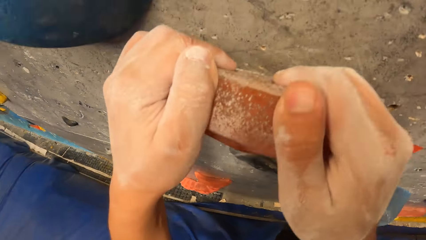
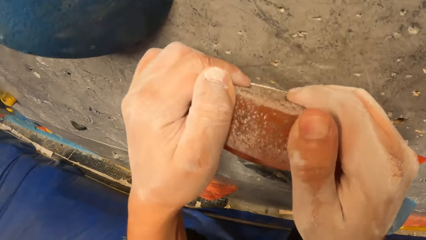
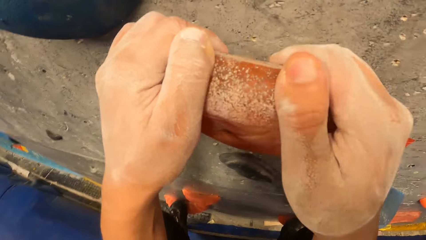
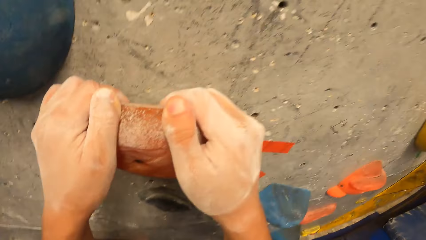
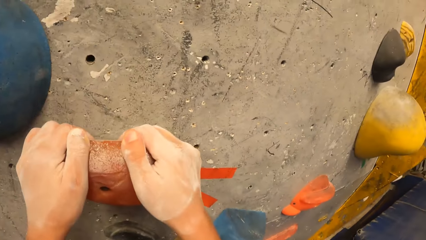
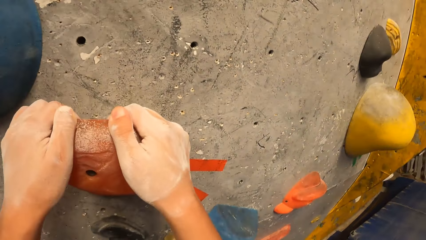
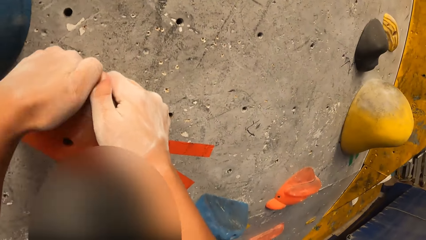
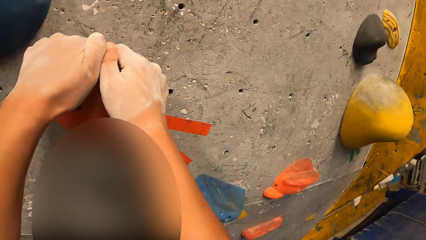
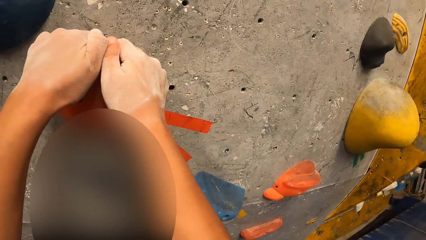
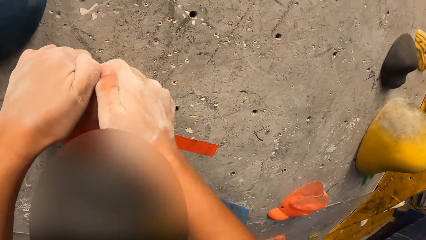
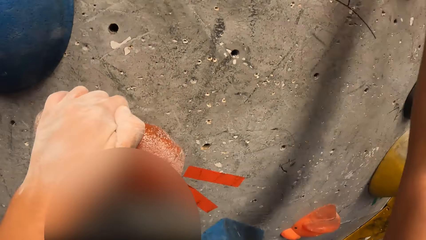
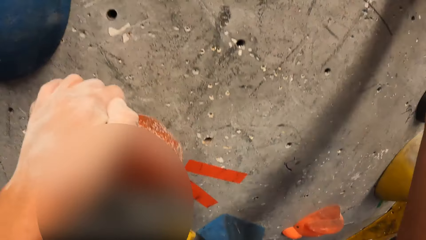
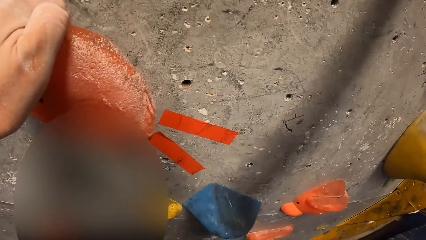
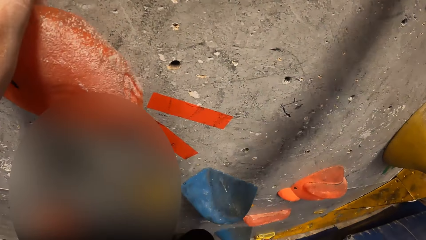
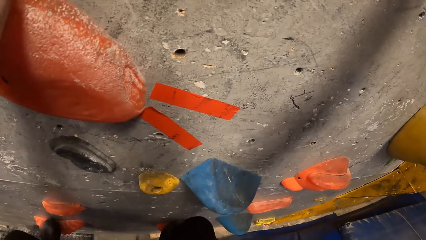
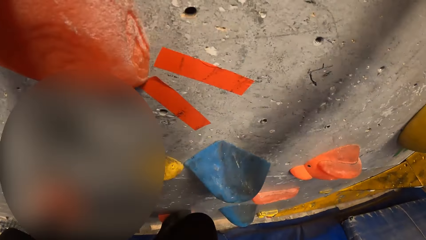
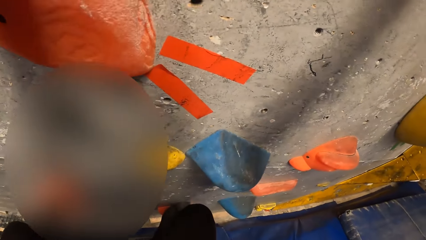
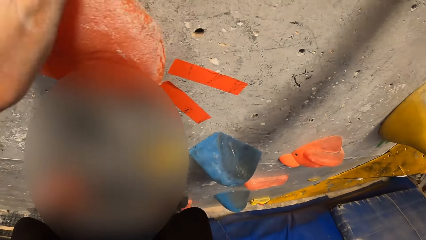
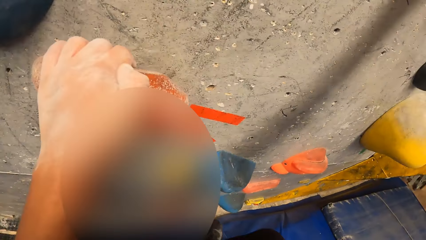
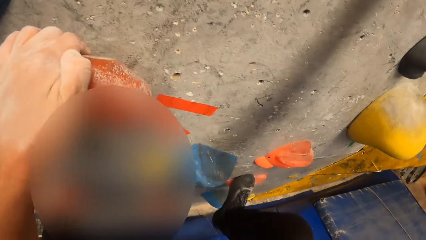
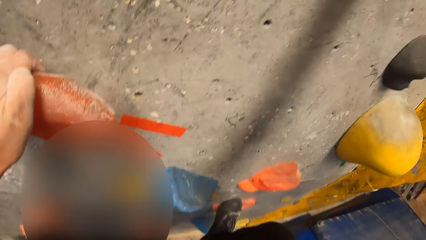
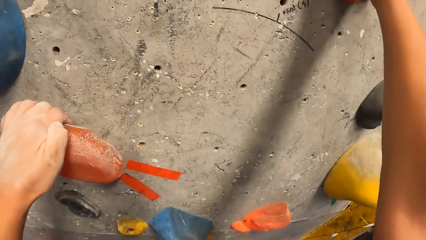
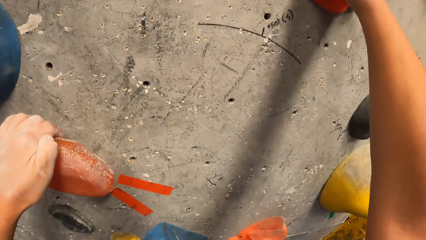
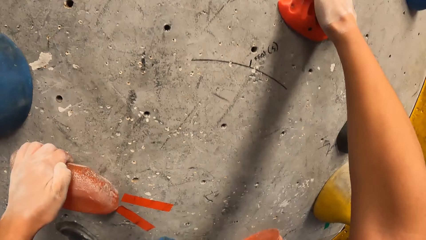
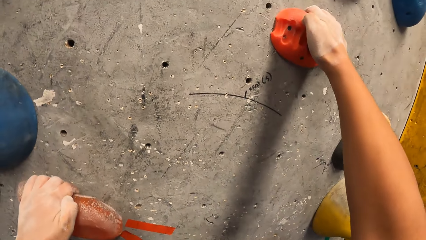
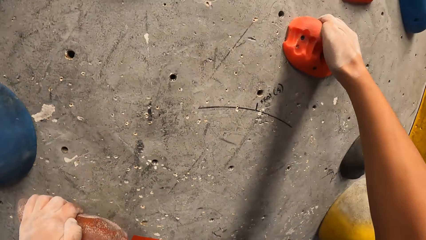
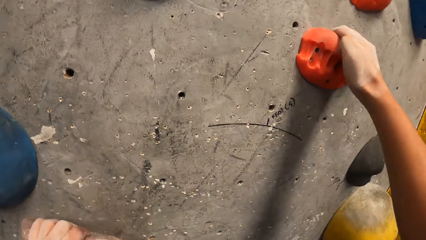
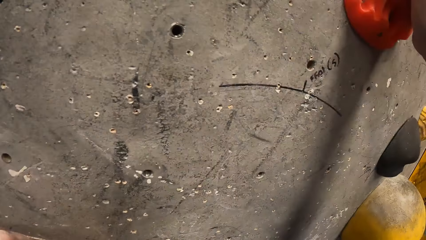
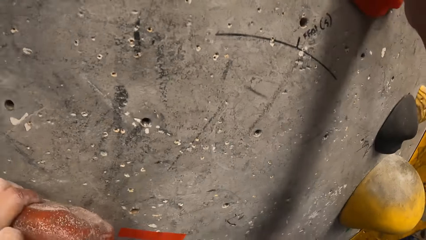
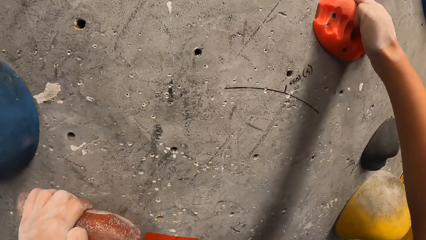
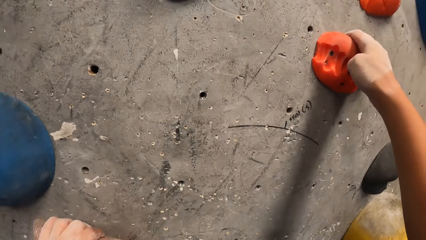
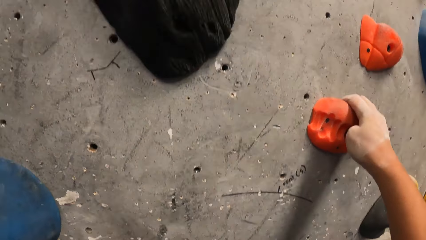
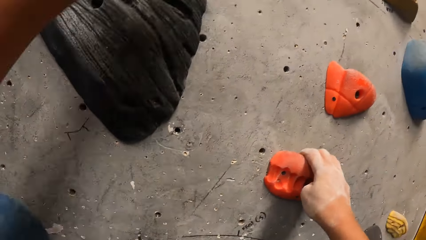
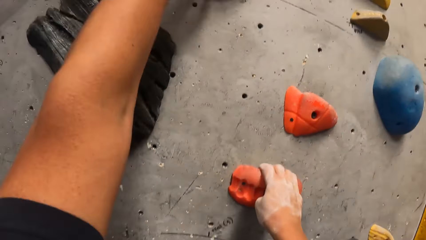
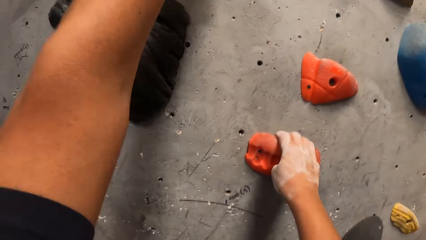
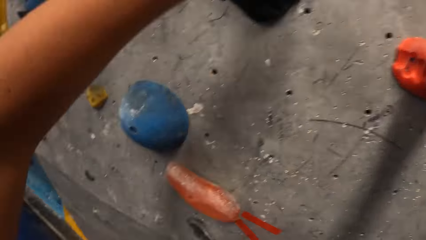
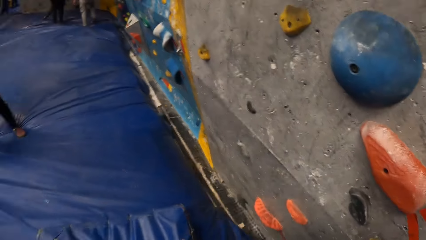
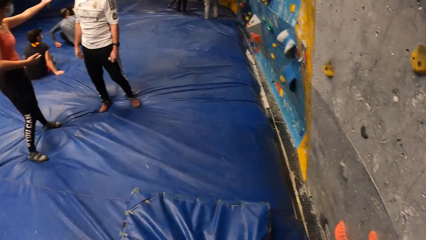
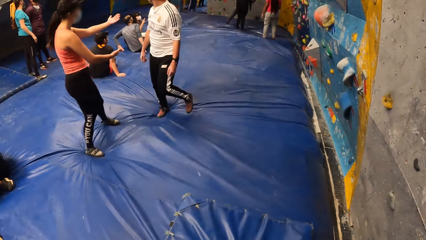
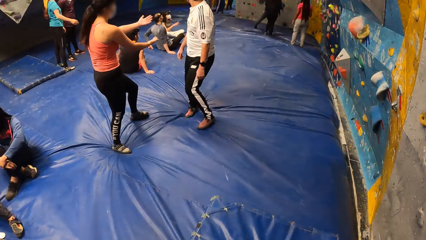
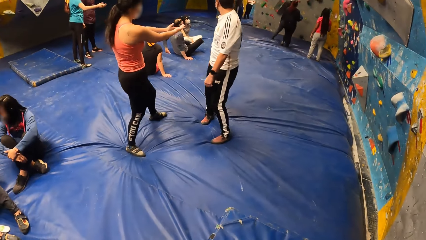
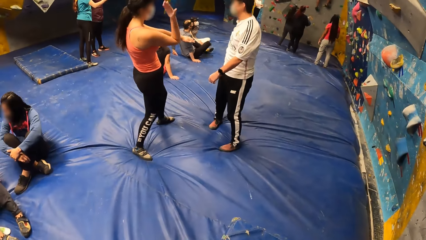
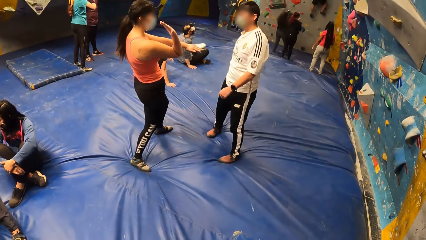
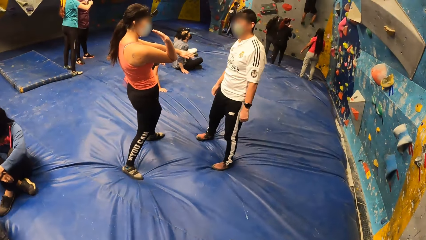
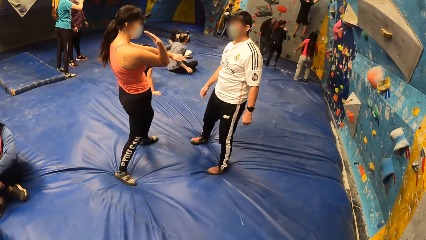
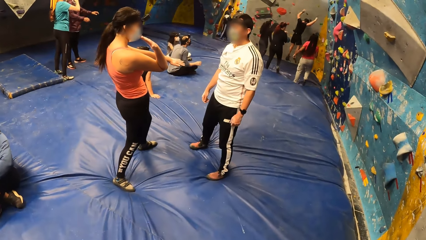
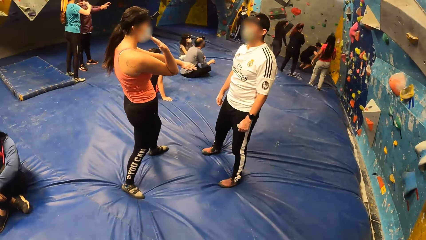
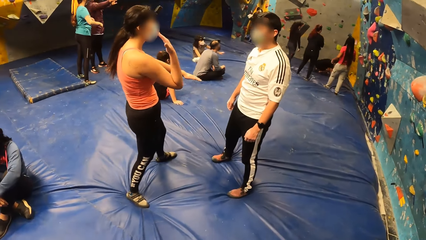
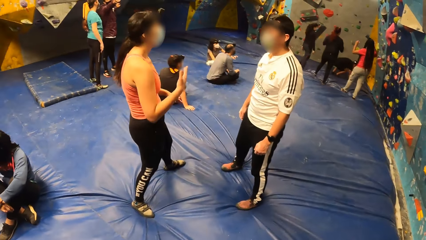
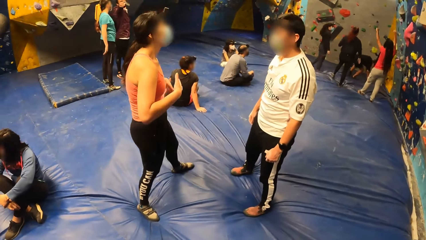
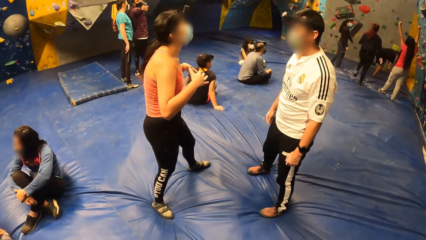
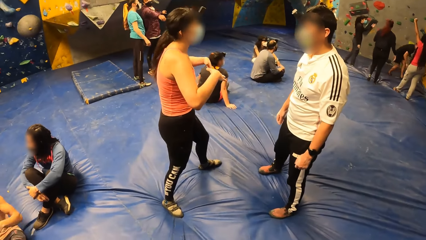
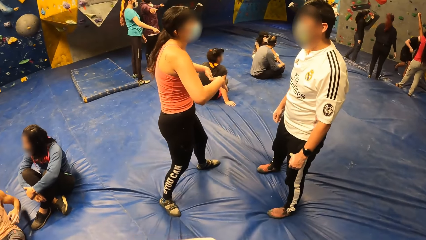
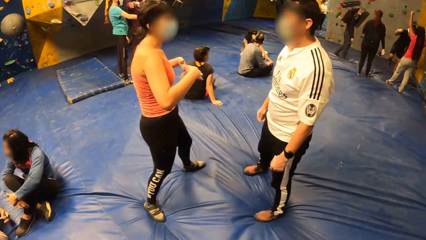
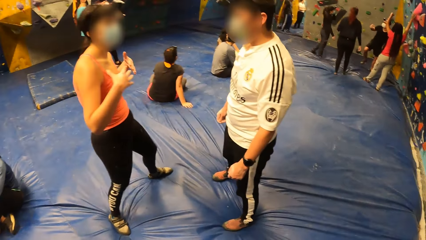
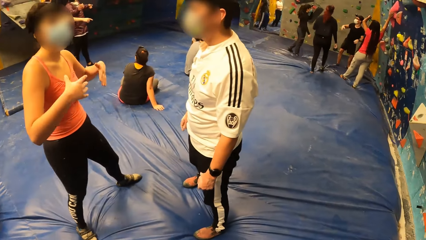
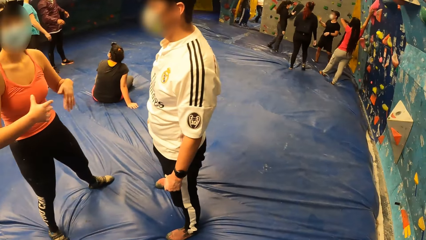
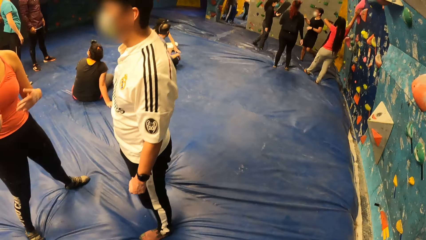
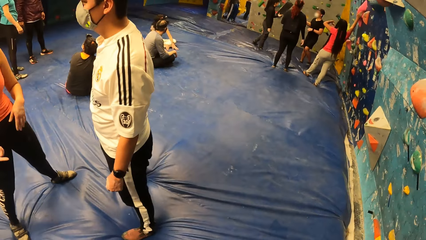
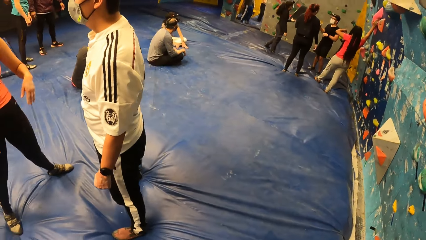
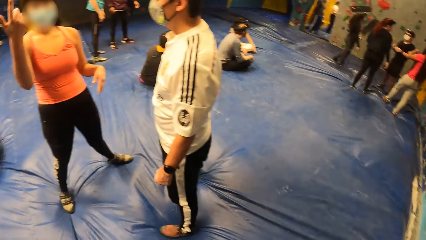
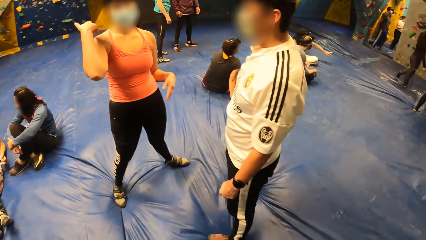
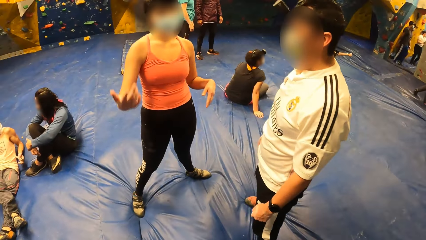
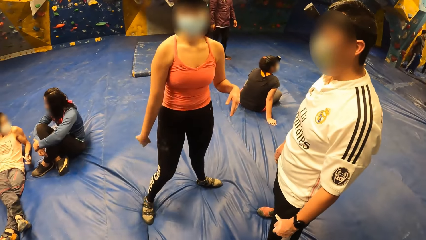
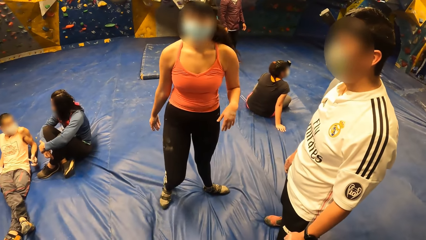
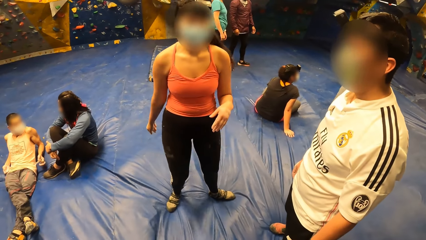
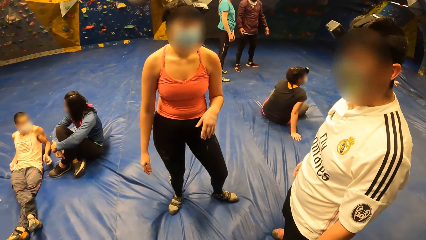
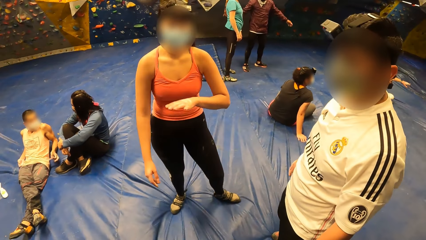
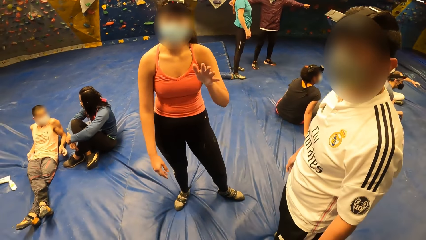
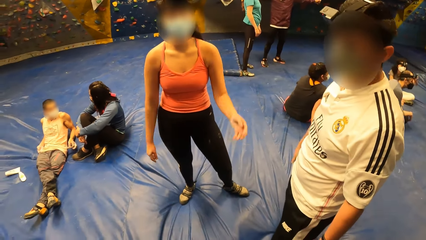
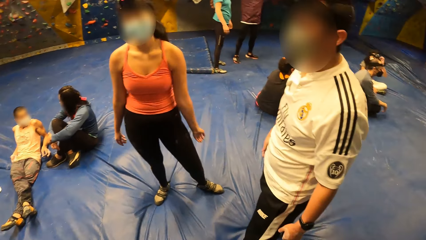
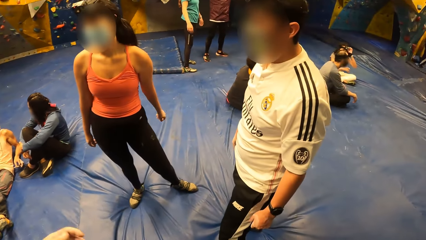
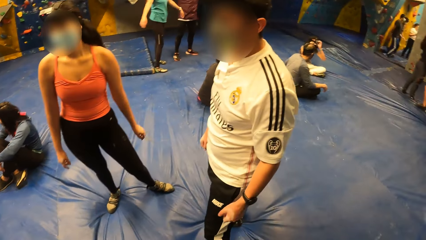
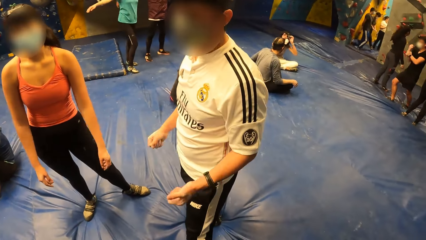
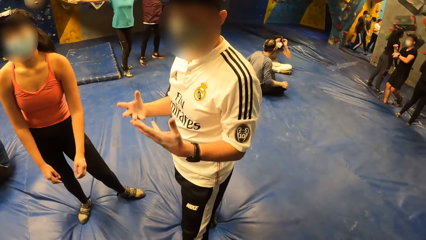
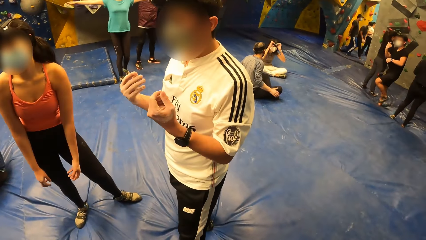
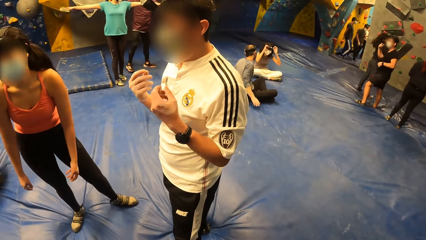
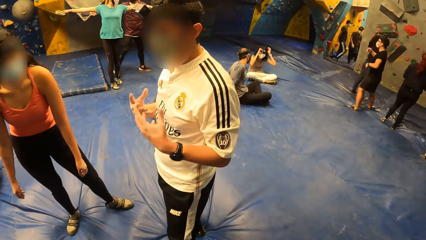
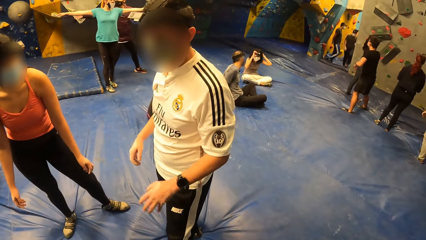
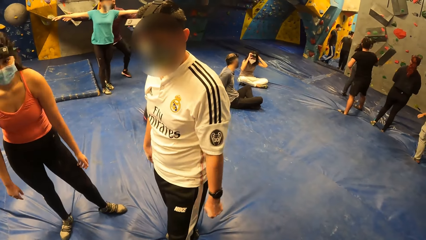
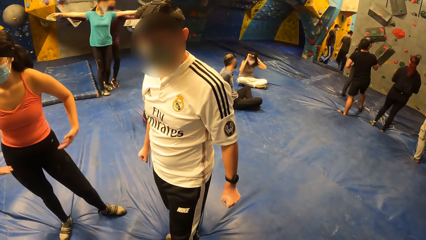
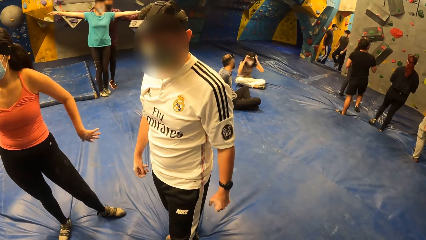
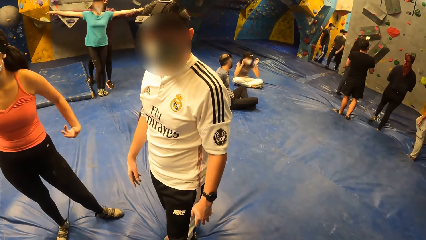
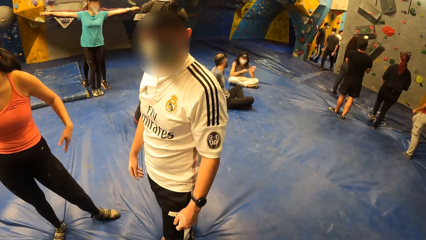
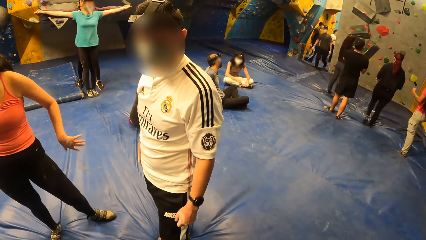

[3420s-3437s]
The camera wearer steps on the wall grip. They hold the wall grip. They step on the wall grip. They hold the wall grip. They look at the colleagues. A woman interacts with a man with both hands. The woman moves her hand. Another man jumps from the wall. The woman converses with the first man. The camera wearer looks at the colleagues. The woman moves her hand. The camera wearer looks at the first man. The first man moves his hands. The woman wiggles both hands.
